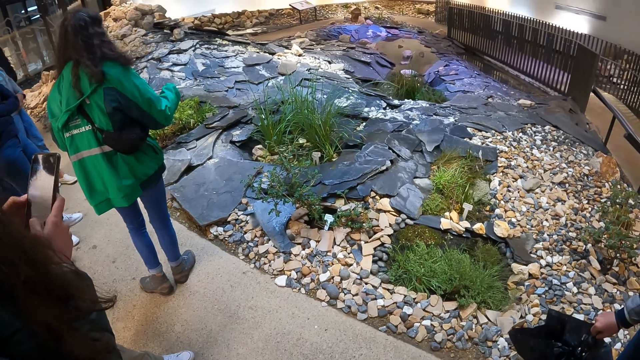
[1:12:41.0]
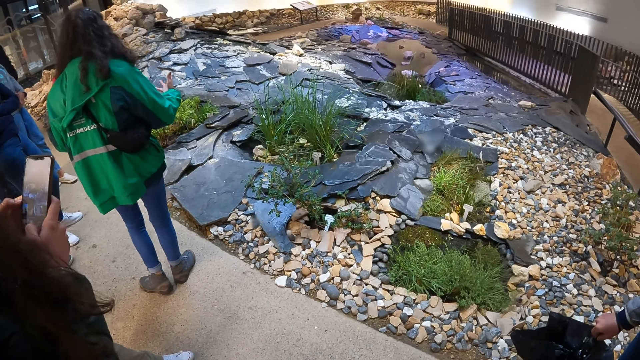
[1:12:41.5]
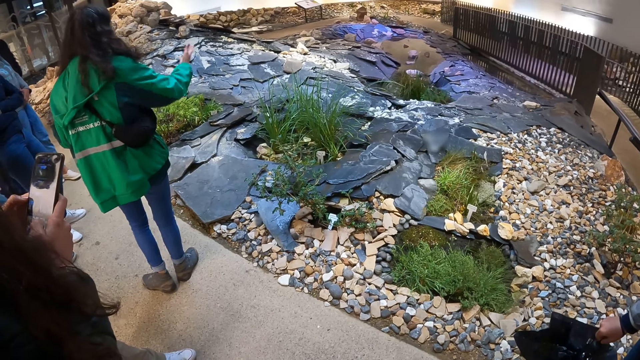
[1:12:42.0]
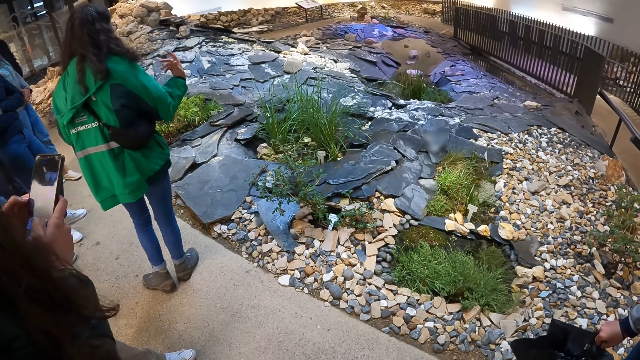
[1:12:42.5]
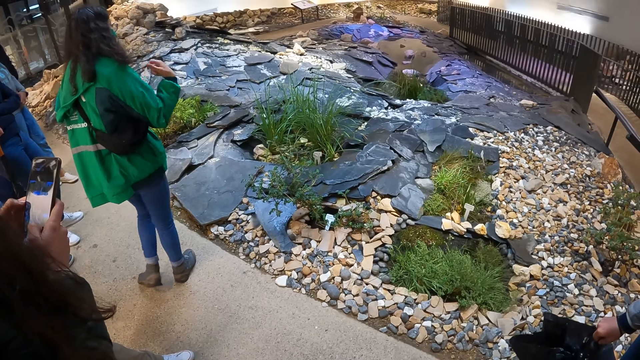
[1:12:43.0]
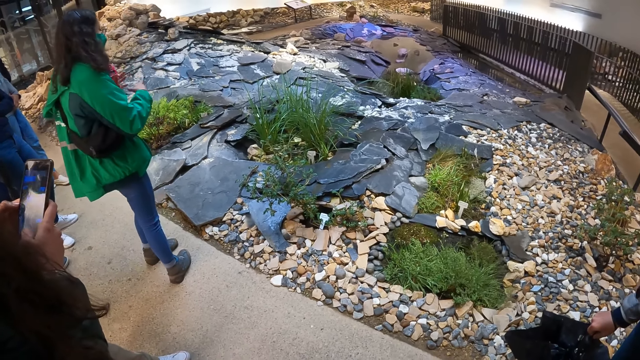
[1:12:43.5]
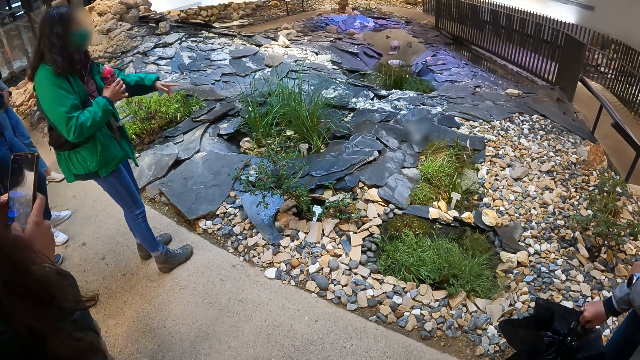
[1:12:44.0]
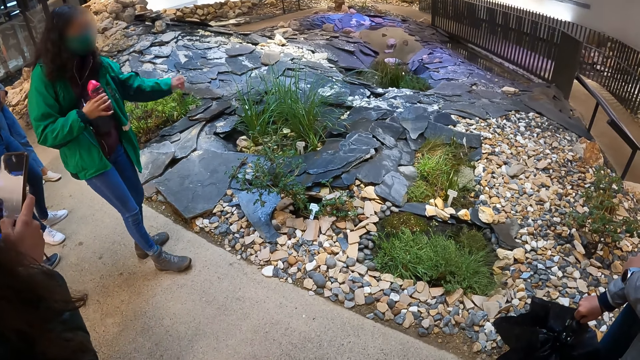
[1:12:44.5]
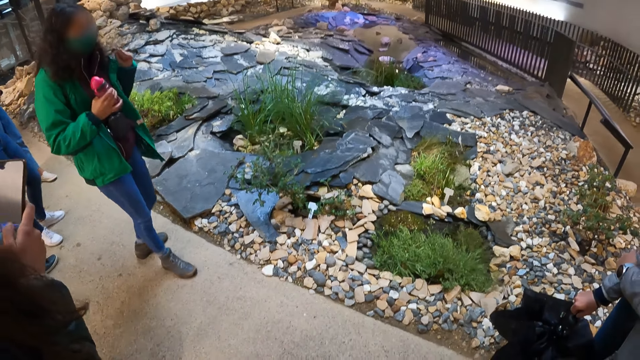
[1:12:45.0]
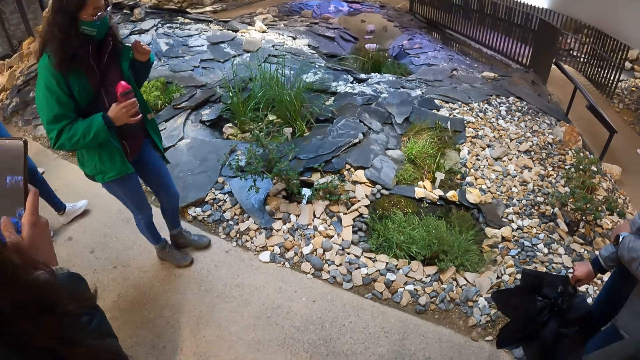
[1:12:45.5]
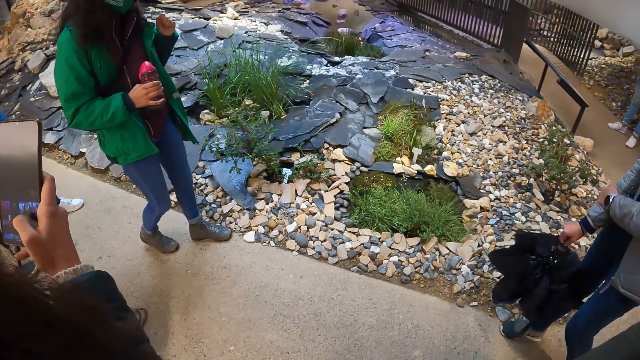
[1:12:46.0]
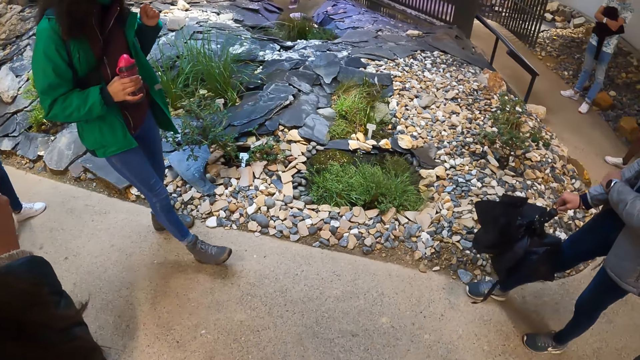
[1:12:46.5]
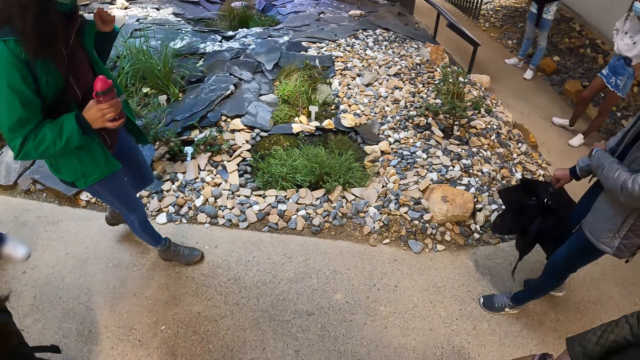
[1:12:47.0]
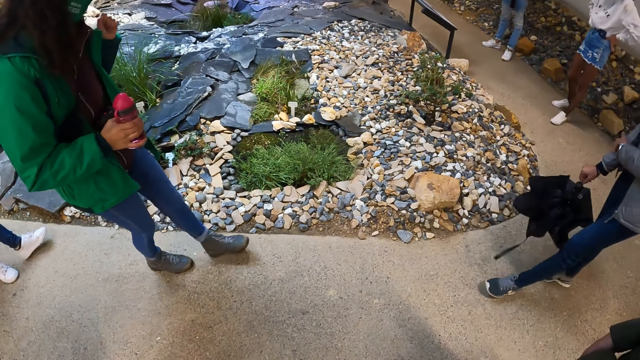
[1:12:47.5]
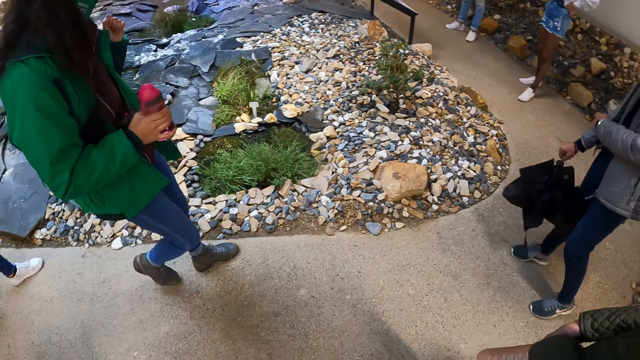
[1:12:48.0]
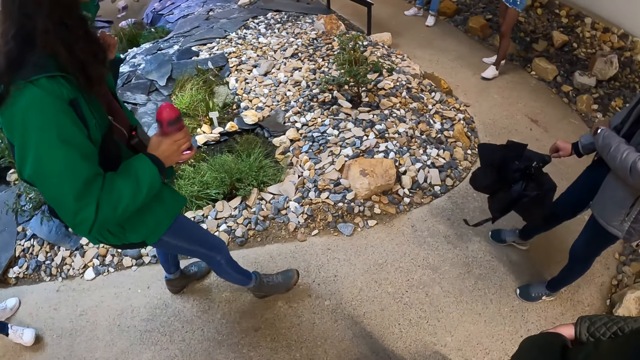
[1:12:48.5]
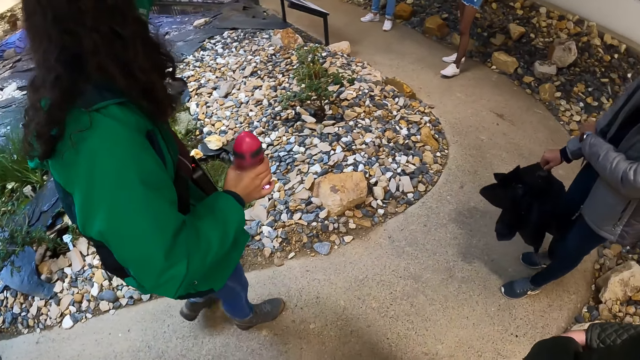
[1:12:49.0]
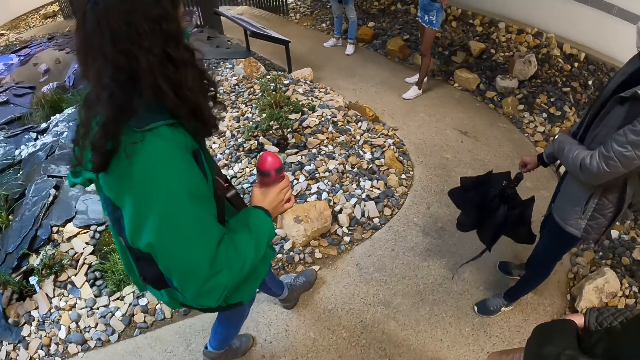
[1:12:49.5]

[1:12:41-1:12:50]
The woman passes the water bottle in her left hand to her right hand.

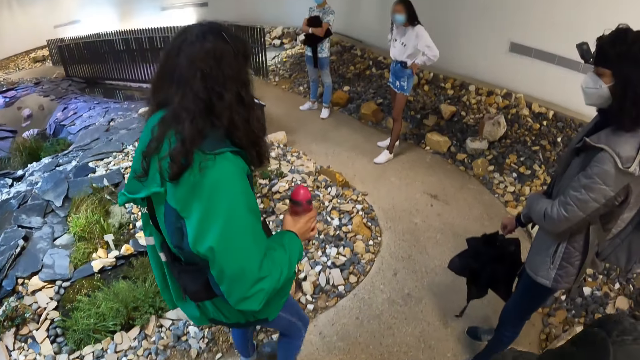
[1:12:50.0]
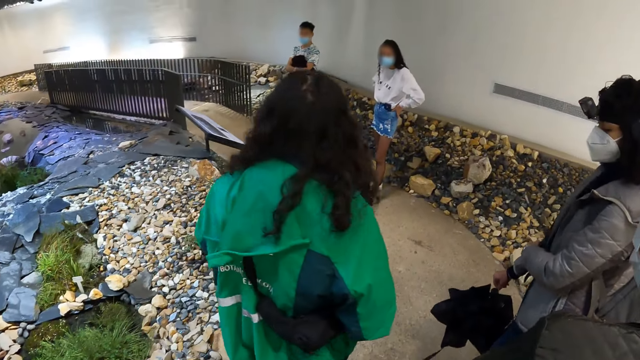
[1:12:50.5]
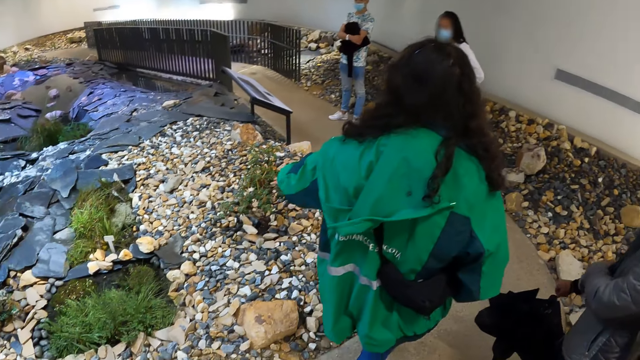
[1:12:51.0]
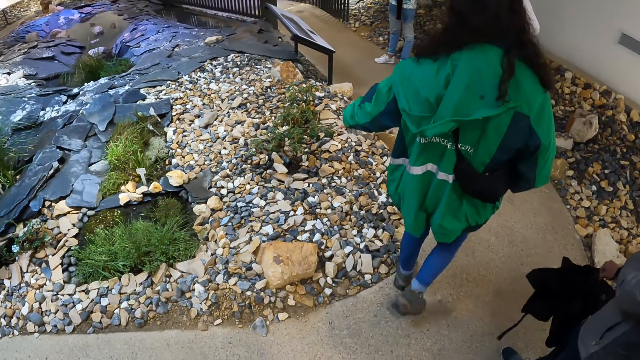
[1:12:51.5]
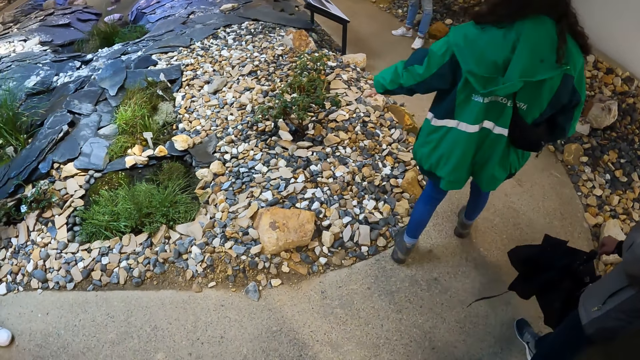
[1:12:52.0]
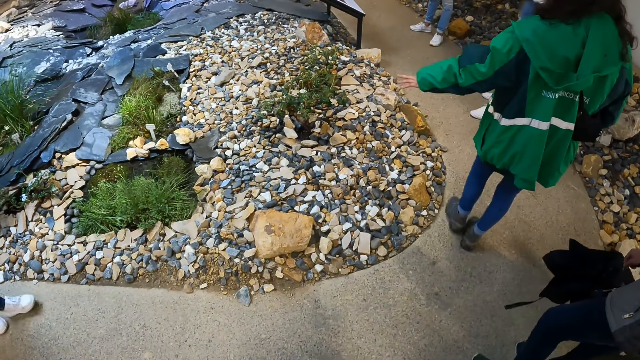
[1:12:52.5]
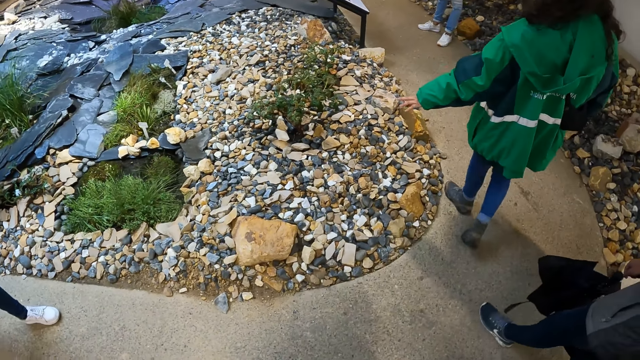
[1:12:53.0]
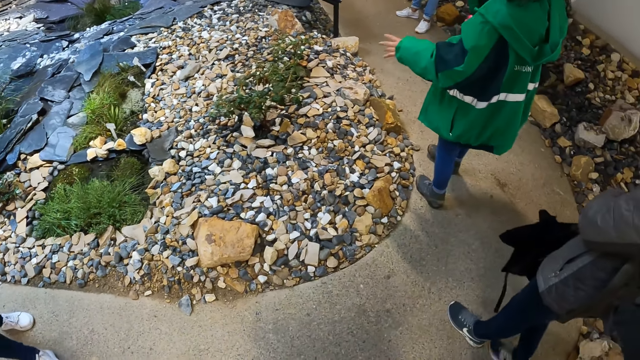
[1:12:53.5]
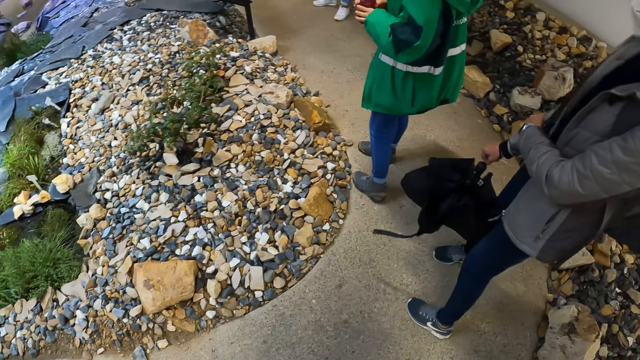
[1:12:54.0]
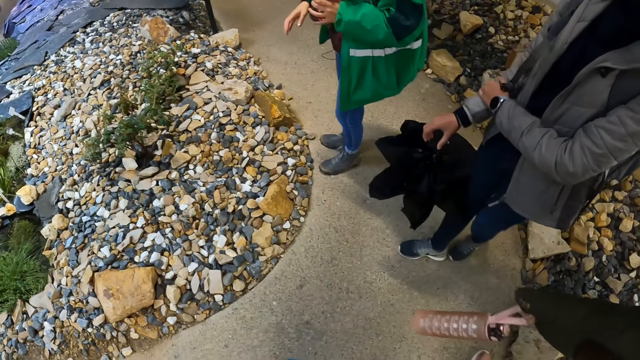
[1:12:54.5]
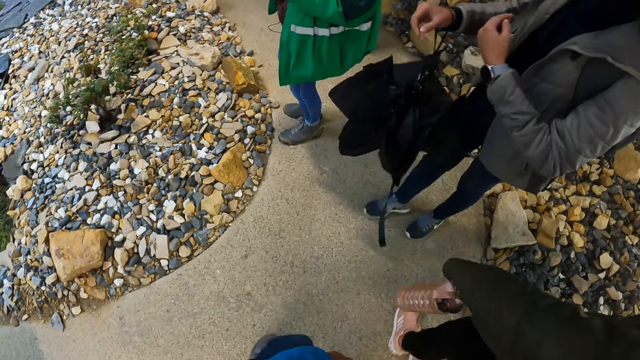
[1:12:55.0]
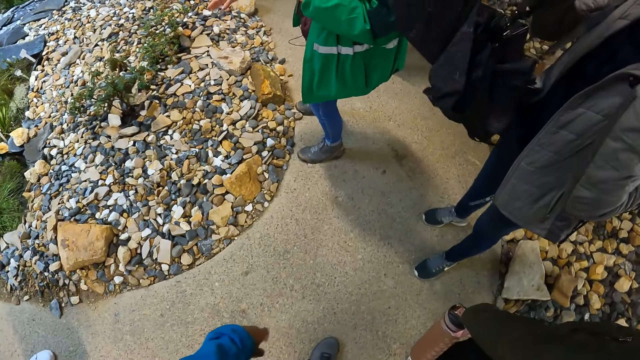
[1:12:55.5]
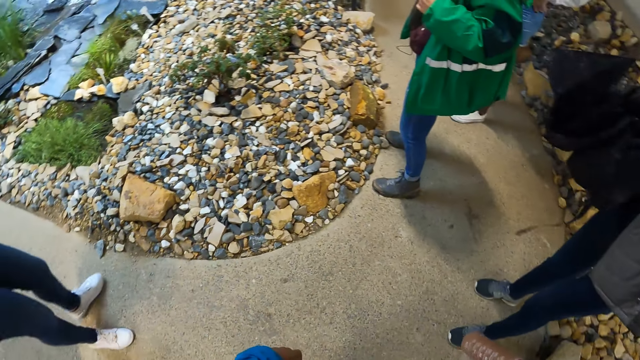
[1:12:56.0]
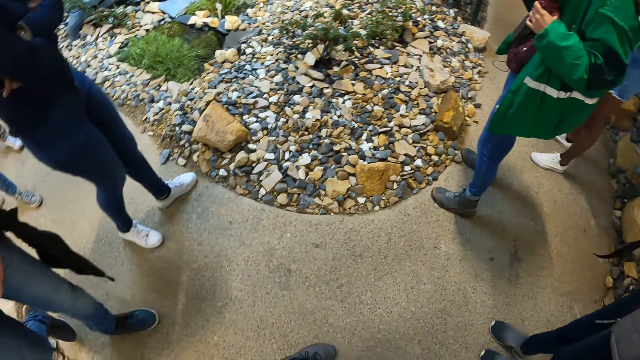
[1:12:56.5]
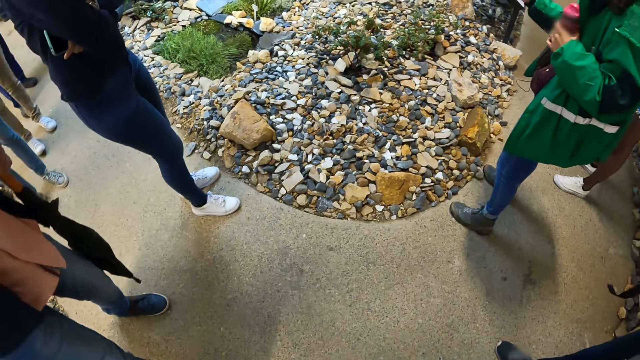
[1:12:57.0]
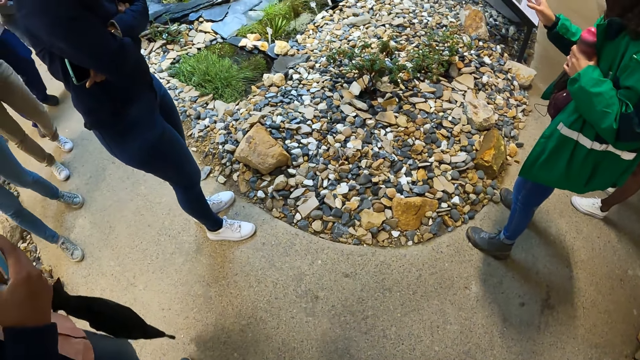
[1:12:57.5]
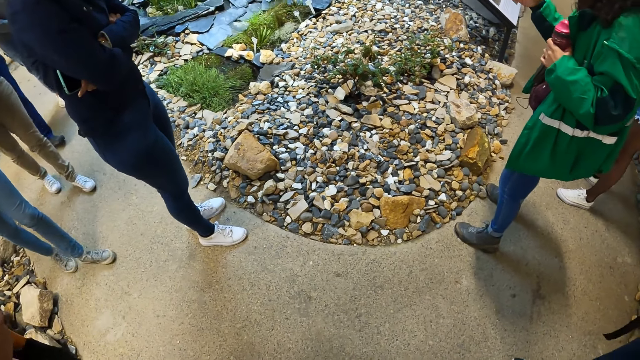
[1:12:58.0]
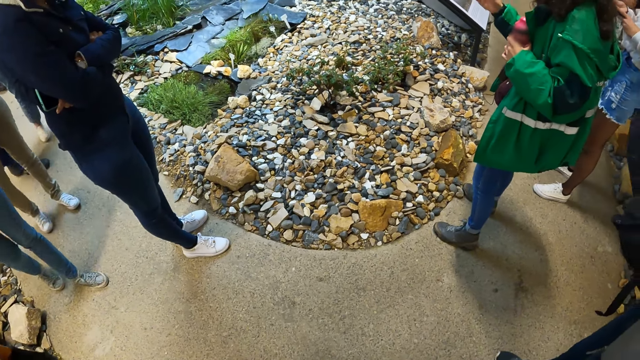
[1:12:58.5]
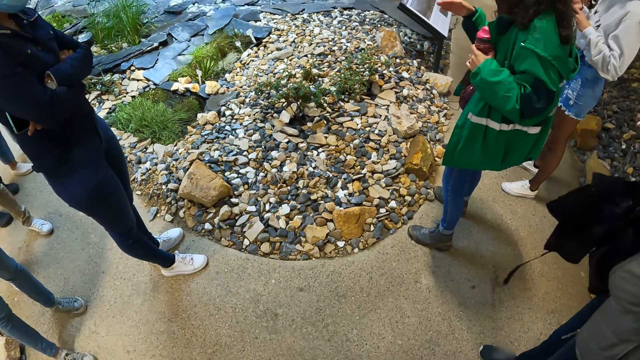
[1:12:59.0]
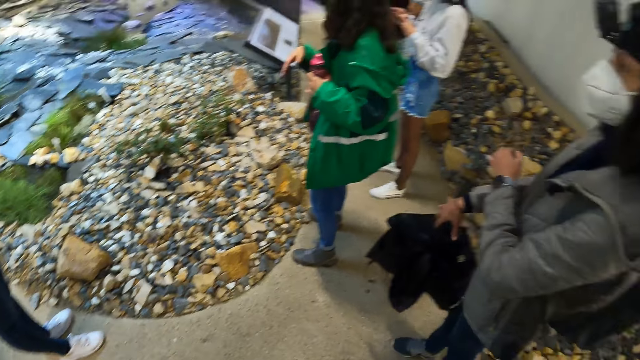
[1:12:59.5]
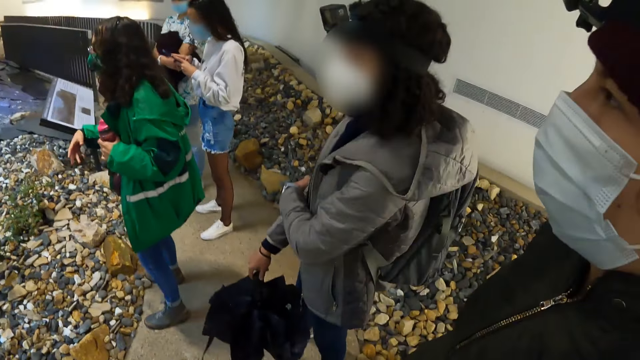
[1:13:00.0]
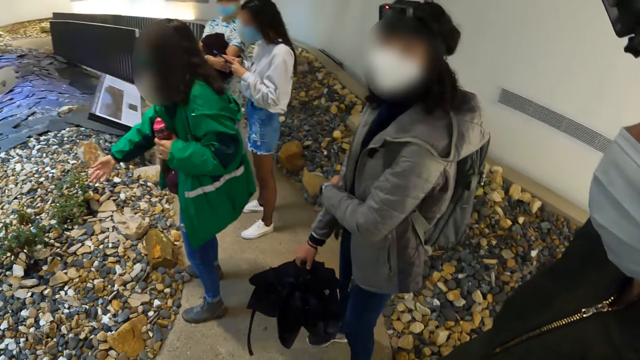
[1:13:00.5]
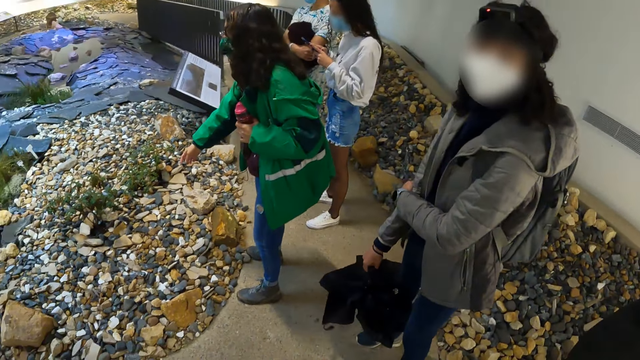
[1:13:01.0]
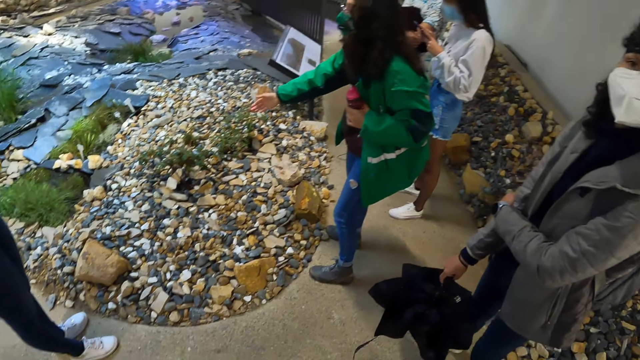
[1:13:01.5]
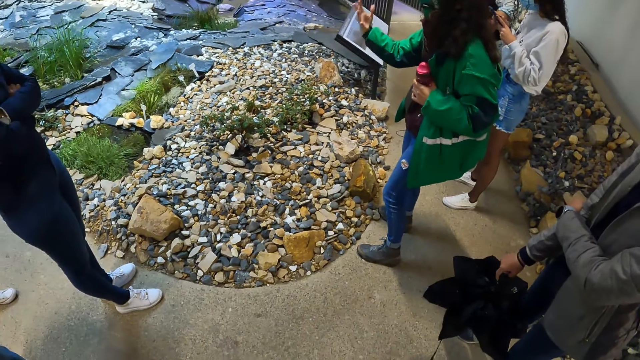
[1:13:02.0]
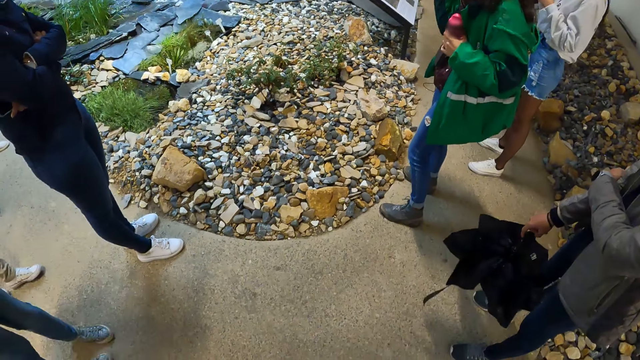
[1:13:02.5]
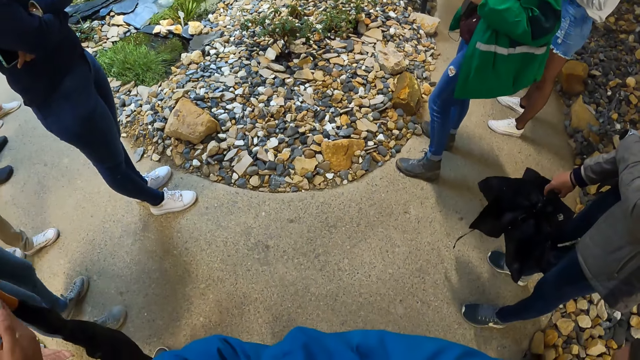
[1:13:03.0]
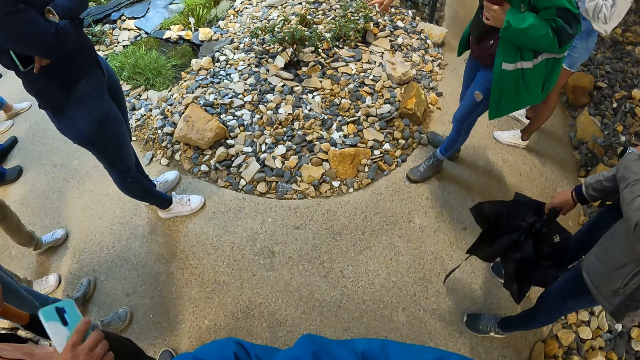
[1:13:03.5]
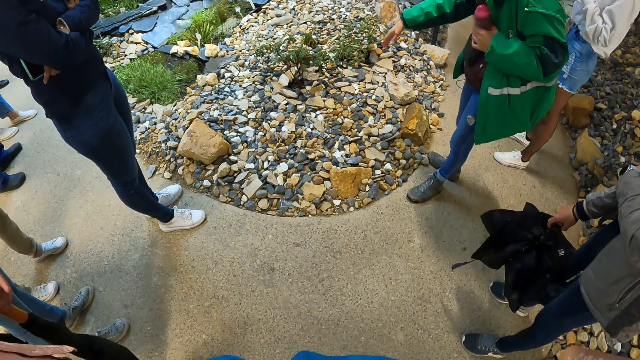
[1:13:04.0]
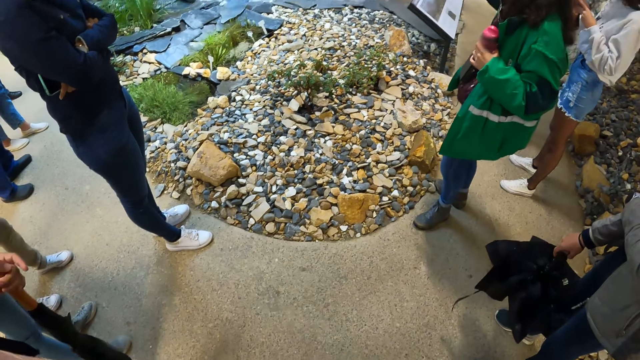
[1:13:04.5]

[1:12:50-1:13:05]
The camera wearer walks around the historical site. The woman passes the water bottle in her right hand to her left hand. The camera wearer looks around the historical site.
